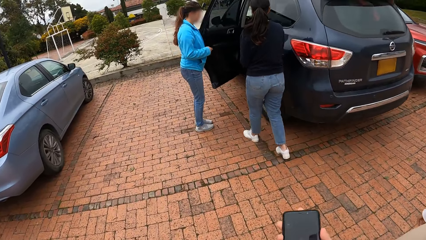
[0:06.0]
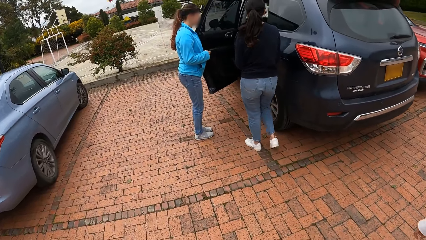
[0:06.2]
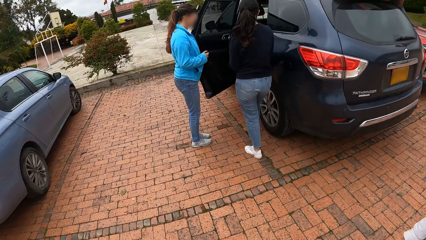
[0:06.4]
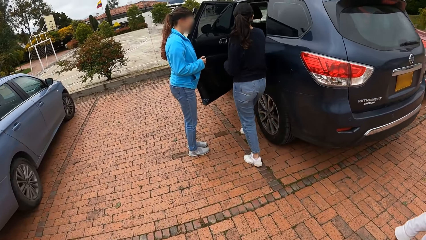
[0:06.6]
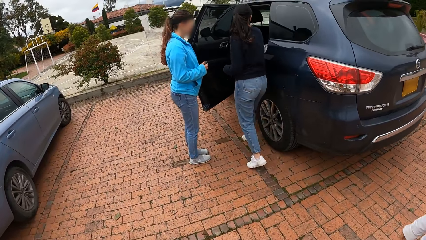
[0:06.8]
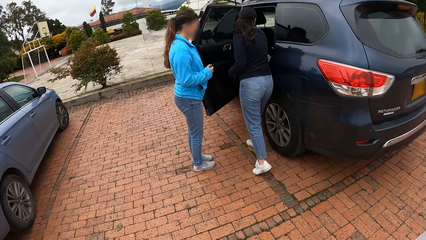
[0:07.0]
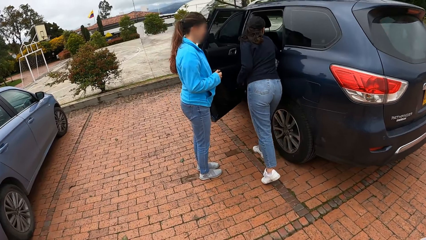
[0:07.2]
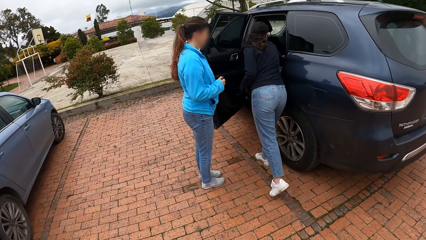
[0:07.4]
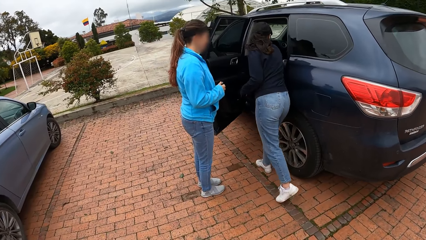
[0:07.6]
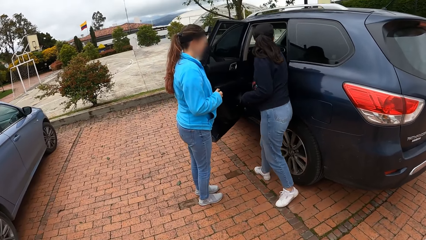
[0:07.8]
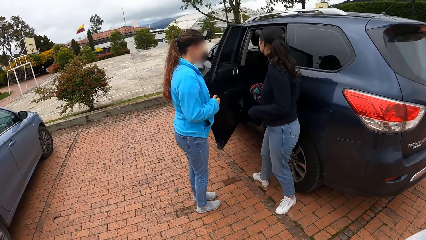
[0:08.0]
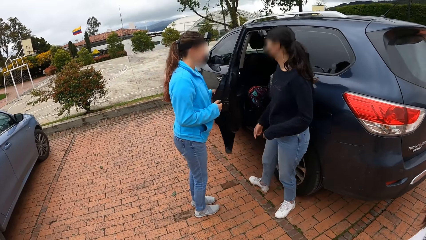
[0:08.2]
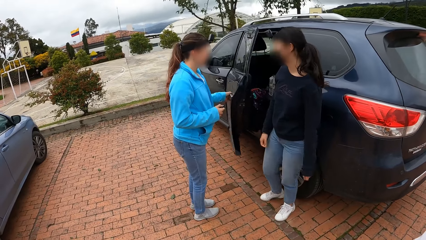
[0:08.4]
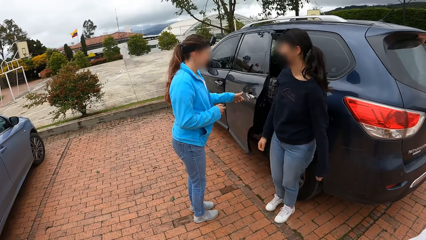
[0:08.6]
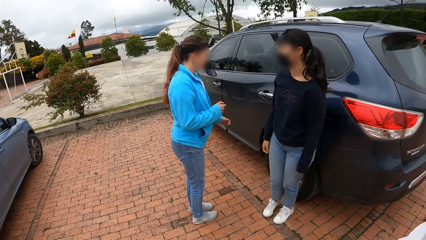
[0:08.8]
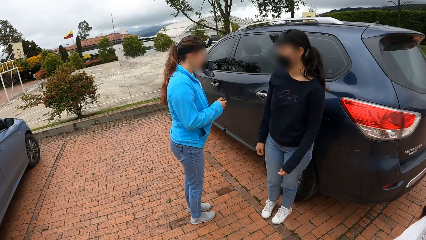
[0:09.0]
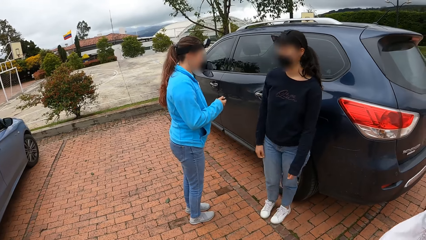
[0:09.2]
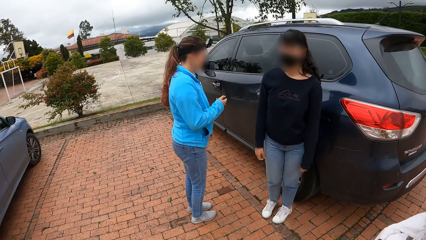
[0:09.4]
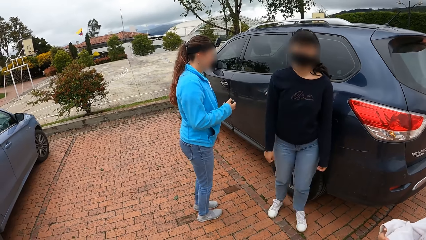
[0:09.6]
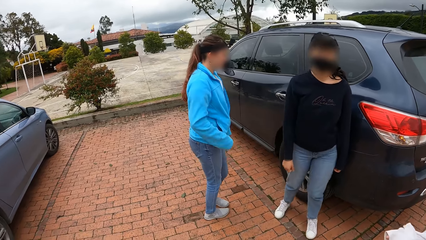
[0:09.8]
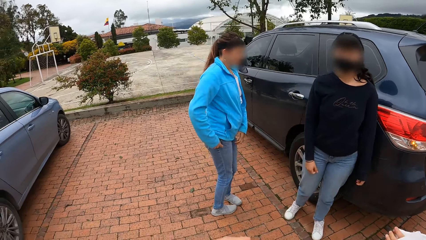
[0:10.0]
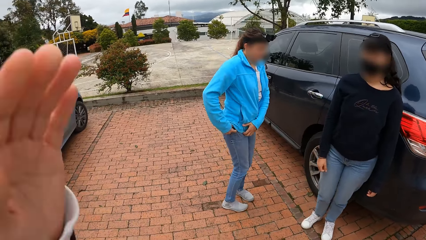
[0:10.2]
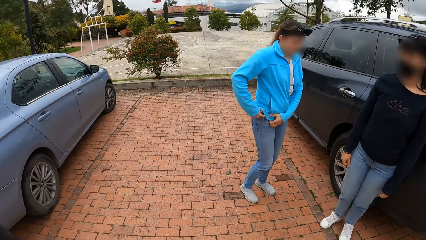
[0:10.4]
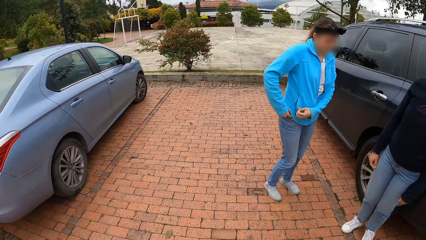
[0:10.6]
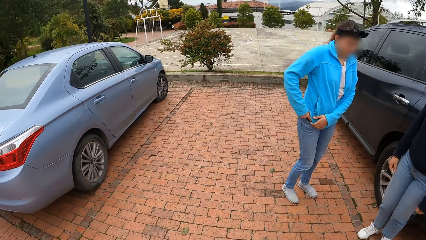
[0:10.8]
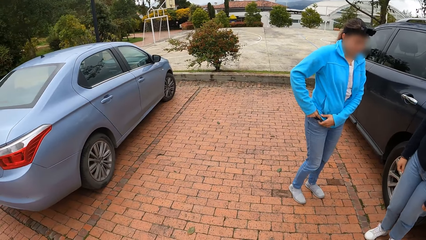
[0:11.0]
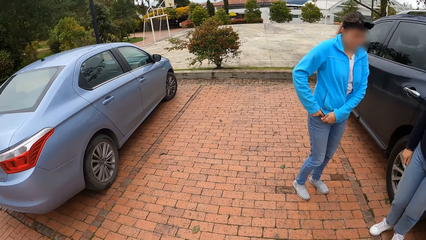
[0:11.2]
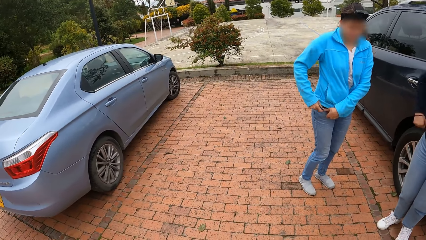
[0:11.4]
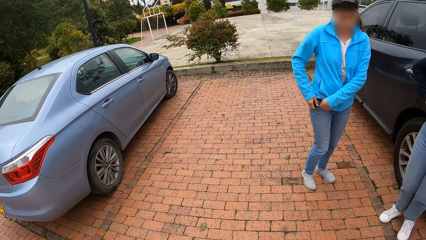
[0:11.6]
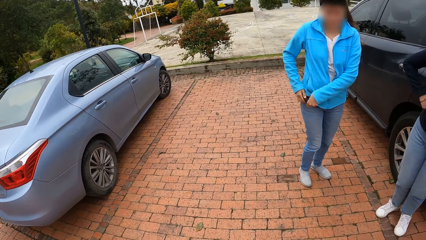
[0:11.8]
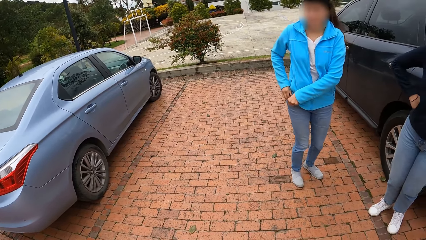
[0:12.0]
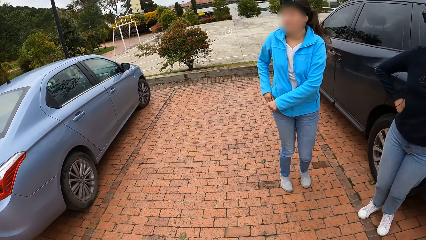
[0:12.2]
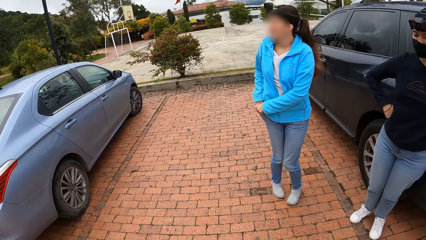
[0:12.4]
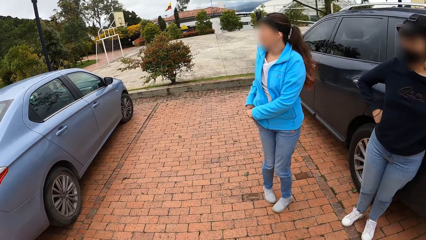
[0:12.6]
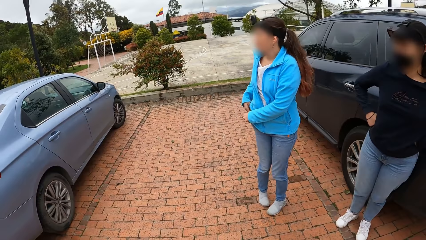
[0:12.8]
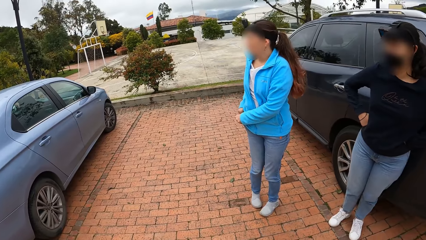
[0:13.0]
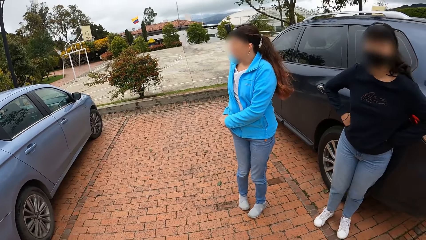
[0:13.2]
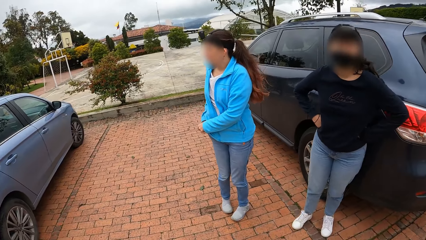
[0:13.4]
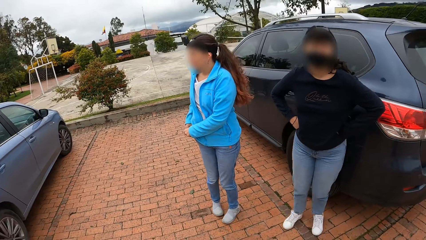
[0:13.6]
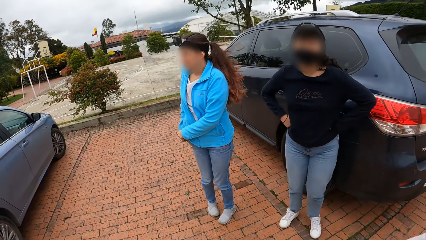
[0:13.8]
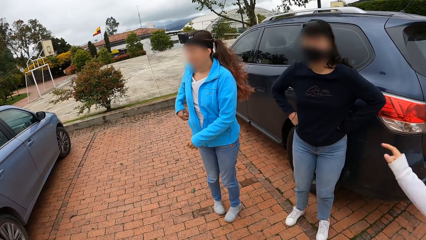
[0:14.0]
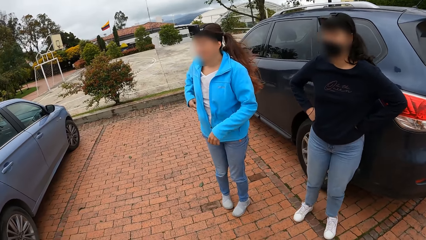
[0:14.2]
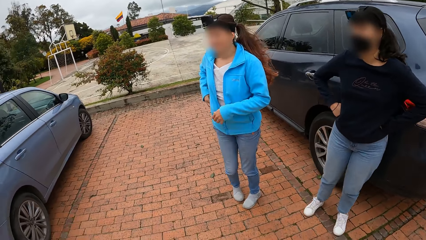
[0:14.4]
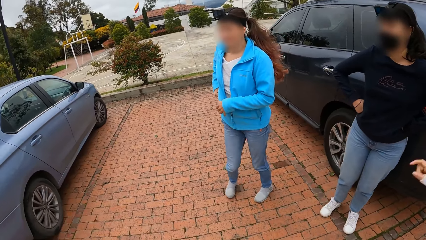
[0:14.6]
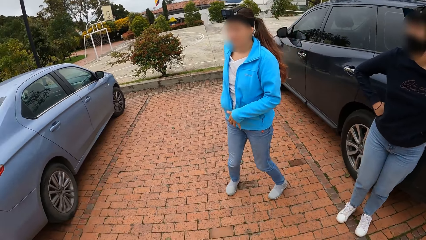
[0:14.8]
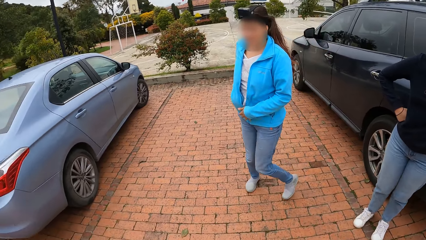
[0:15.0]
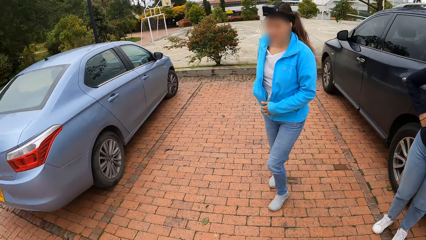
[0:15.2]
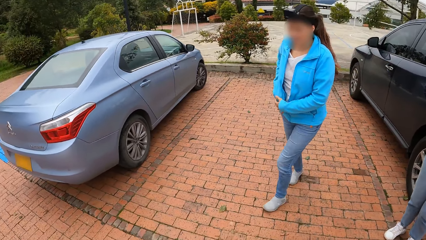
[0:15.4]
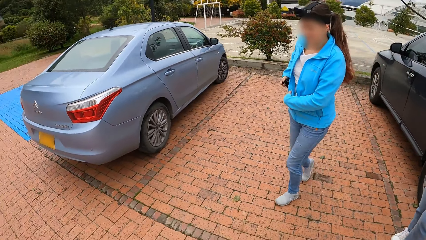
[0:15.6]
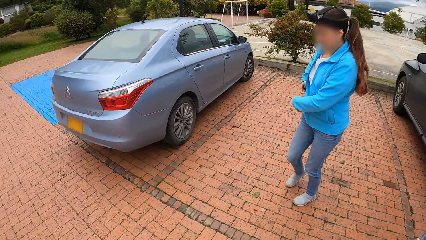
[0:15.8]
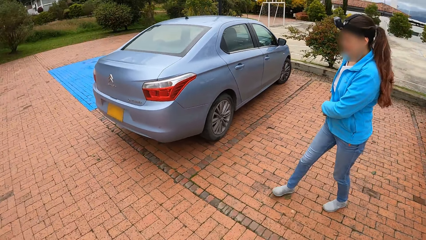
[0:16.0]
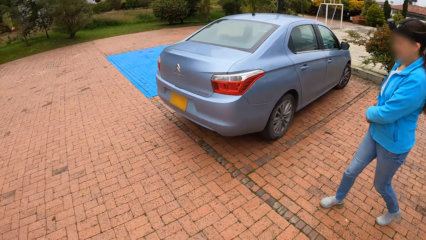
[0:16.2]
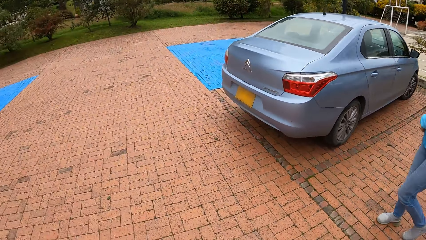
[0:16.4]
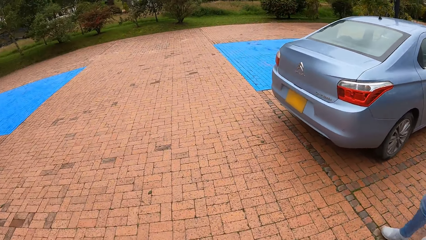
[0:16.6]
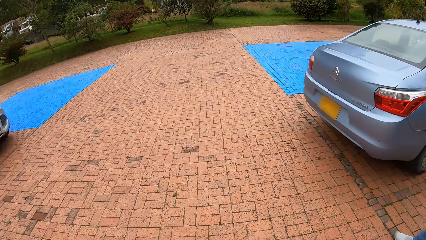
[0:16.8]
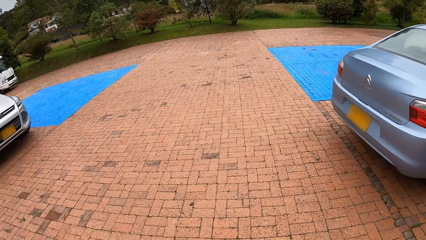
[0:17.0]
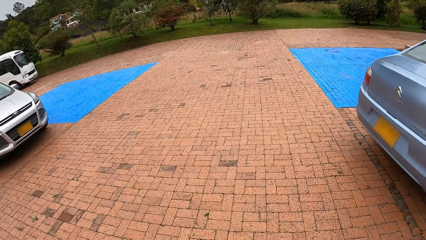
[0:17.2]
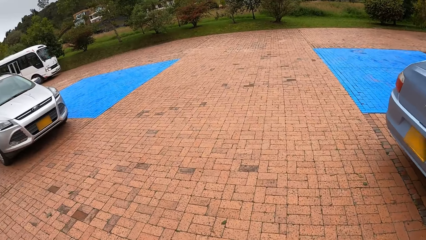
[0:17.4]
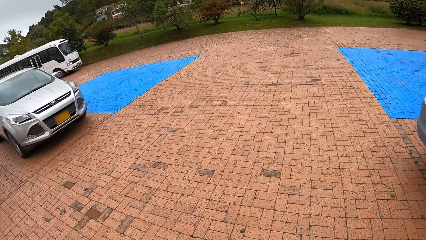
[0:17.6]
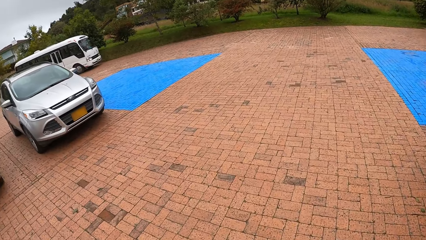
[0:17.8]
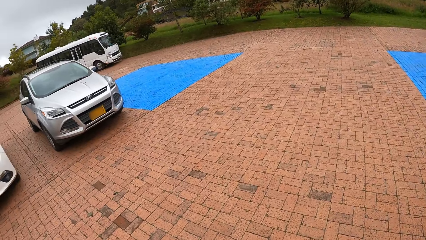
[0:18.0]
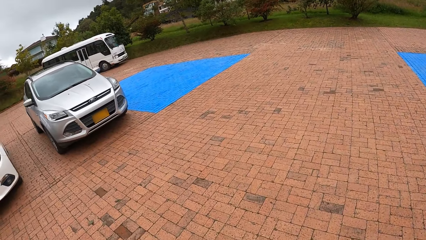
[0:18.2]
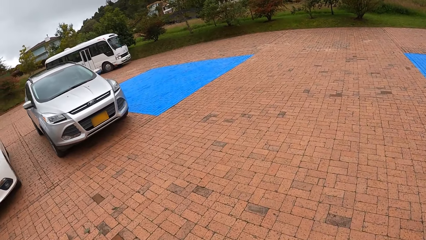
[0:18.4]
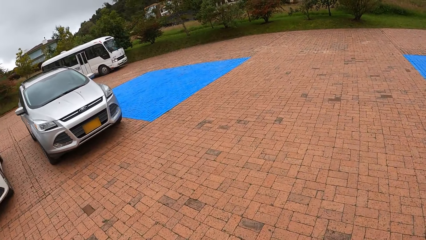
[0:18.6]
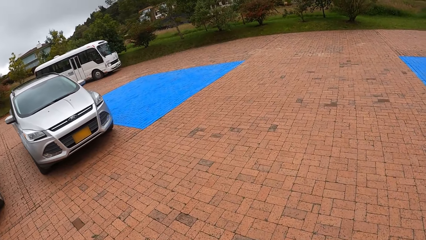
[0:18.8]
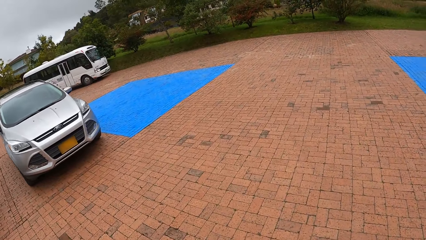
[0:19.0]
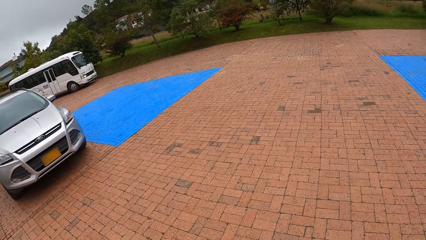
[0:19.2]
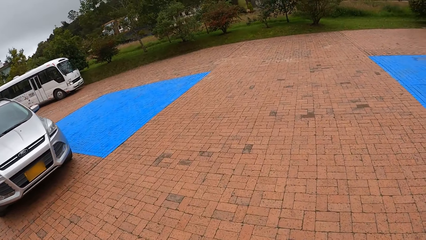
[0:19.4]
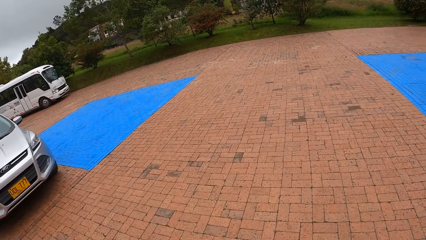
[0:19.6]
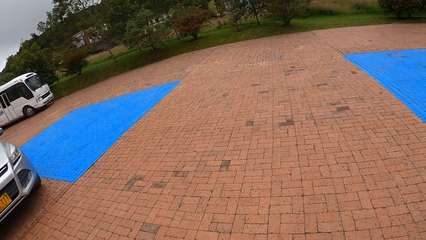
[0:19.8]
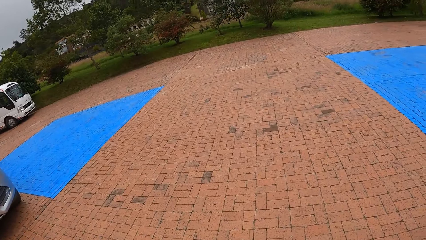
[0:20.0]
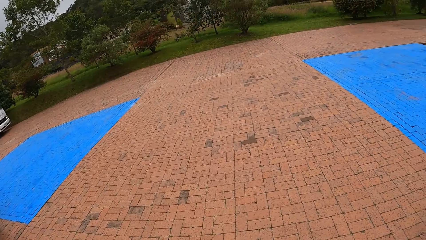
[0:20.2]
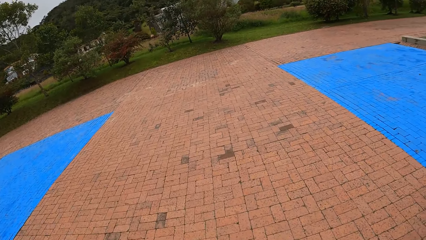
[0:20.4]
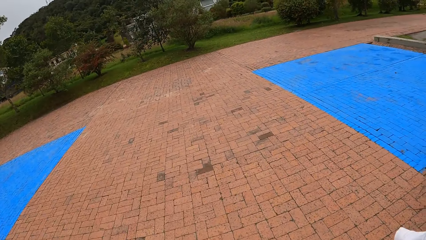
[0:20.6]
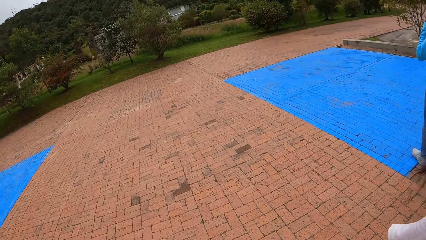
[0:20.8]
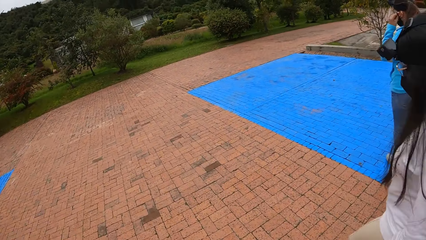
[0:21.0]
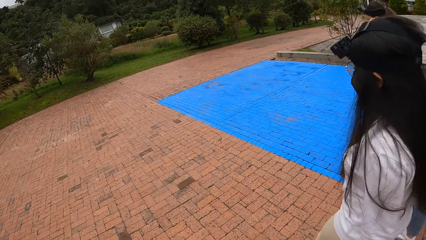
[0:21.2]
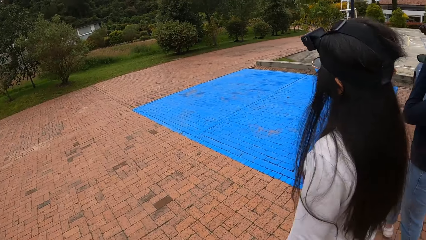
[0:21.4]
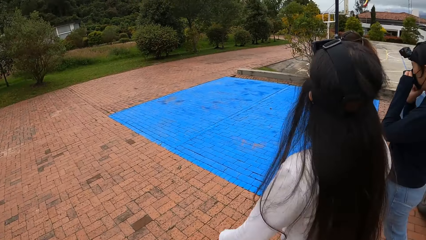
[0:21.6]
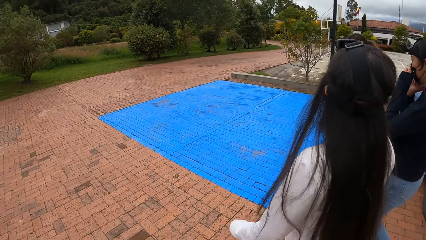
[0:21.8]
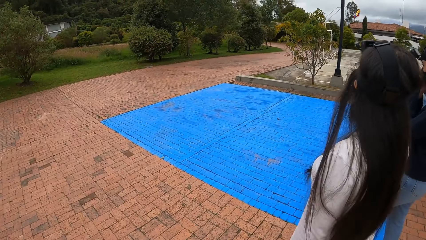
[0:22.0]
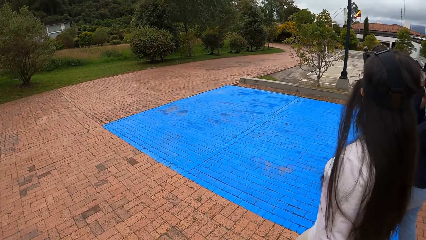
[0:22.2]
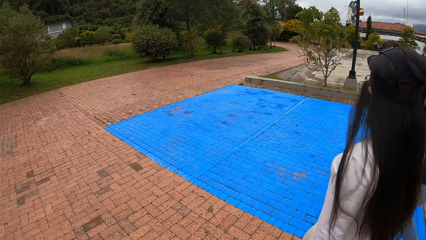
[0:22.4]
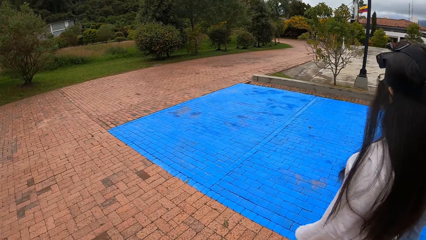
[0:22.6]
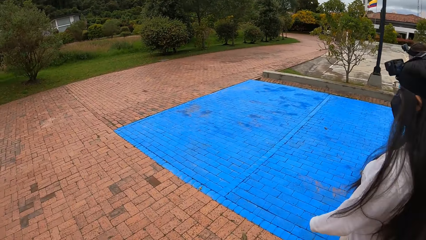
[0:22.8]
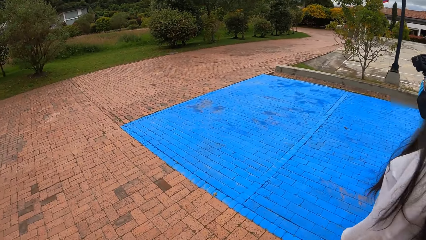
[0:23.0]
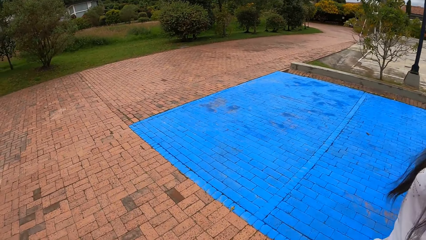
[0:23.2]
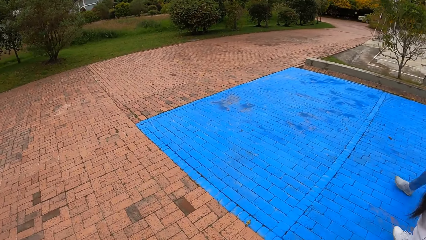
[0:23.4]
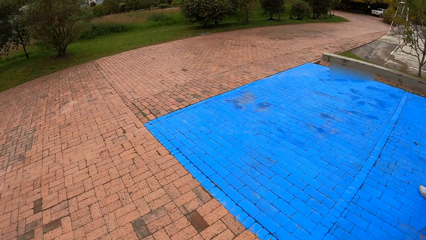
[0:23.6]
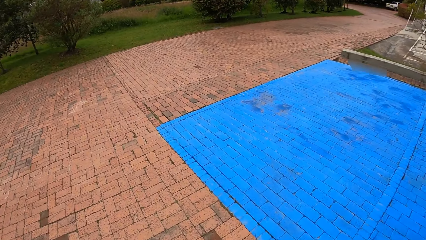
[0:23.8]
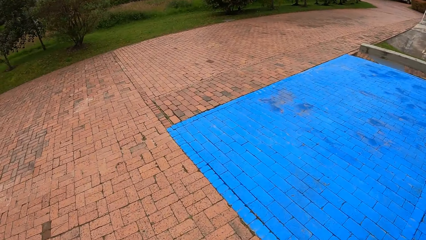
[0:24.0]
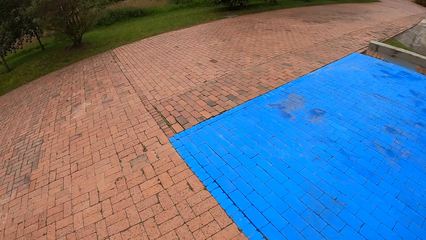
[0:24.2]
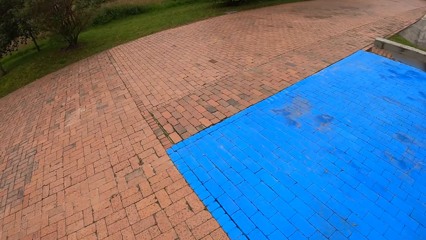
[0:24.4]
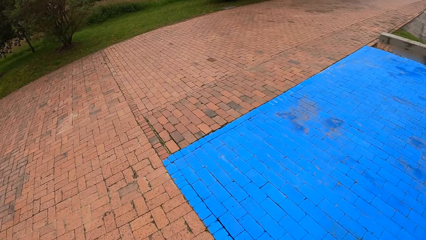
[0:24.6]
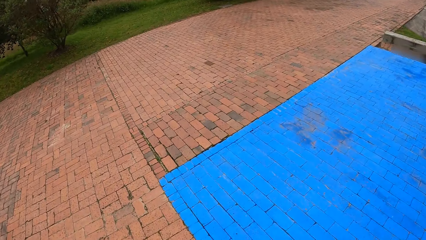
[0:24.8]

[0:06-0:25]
The camera wearer walks around. A woman drops a phone in the car with her right hand. Another woman closes the car door with her left hand. The second woman presses the car key in her right hand with her right hand. The camera wearer interacts with the women. The second woman holds her trouser pocket with her left hand. The camera wearer looks around. The second woman puts the car key in her trouser pocket with her right hand. The second woman picks up a nose mask from her jacket pocket with her right hand. The camera wearer walks on a driveway. The first woman walks on the driveway. A third woman walks on the driveway. The second woman walks on the driveway.
